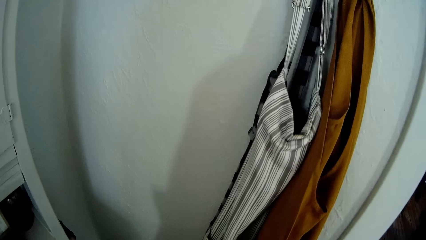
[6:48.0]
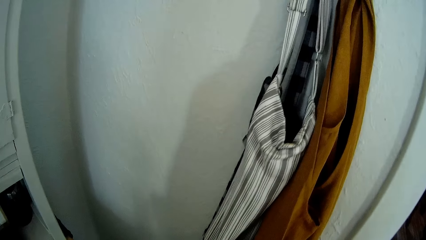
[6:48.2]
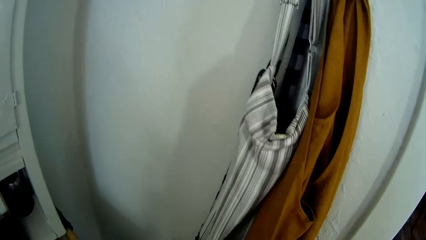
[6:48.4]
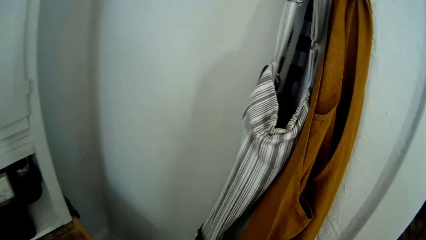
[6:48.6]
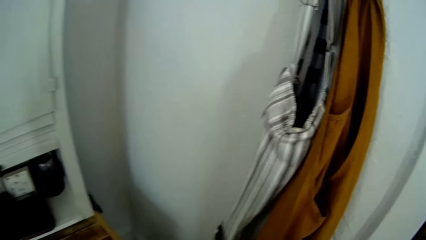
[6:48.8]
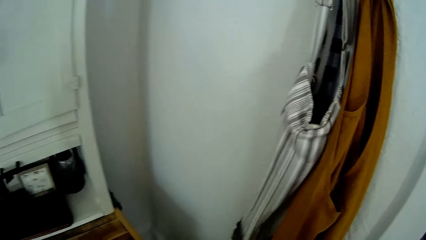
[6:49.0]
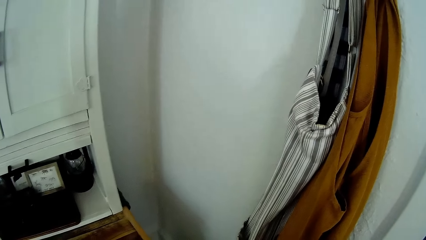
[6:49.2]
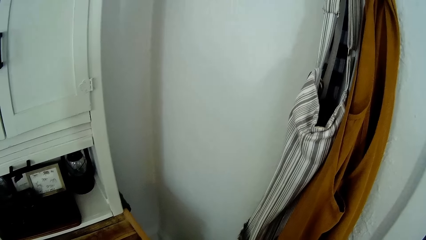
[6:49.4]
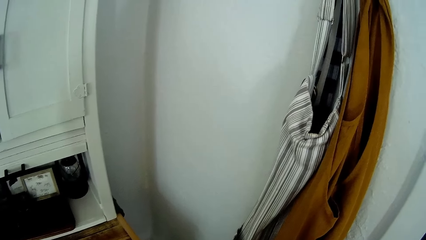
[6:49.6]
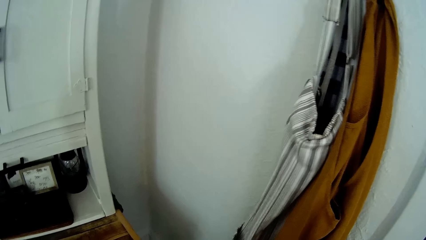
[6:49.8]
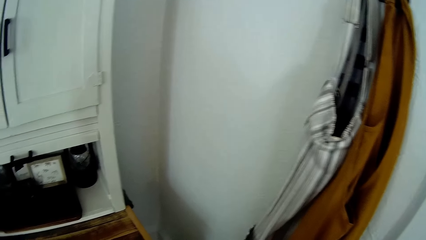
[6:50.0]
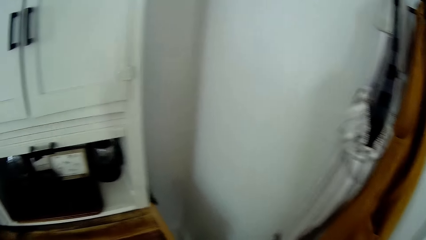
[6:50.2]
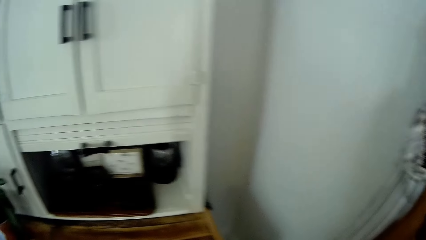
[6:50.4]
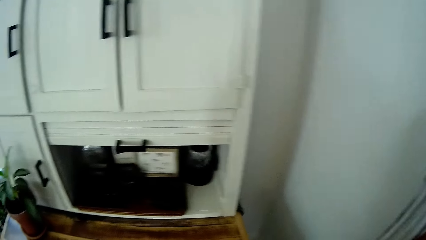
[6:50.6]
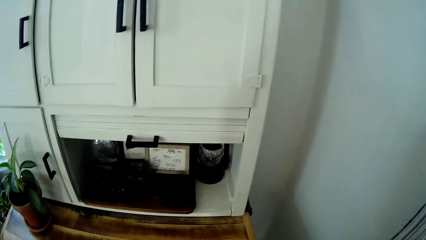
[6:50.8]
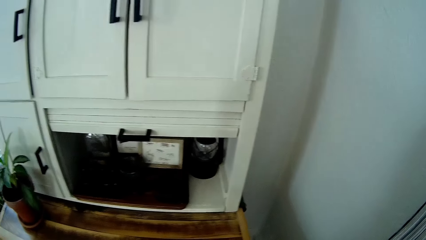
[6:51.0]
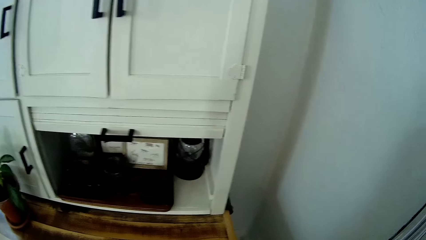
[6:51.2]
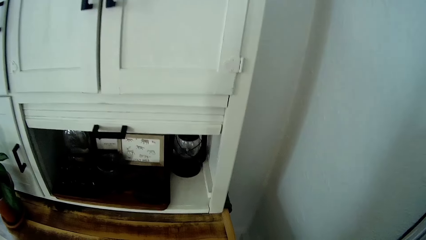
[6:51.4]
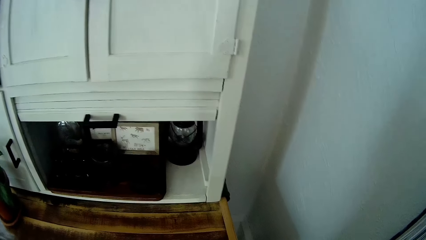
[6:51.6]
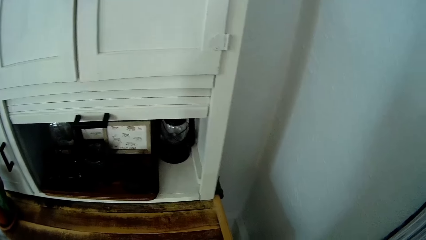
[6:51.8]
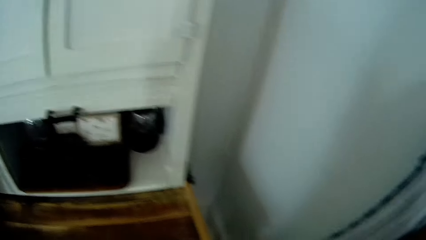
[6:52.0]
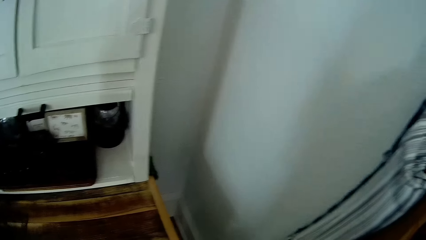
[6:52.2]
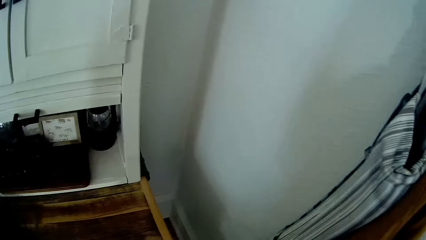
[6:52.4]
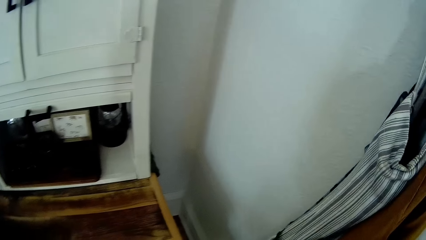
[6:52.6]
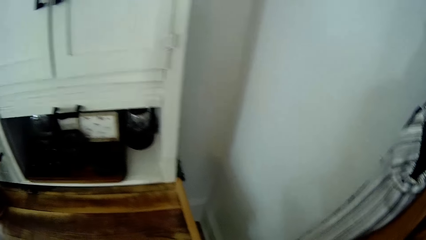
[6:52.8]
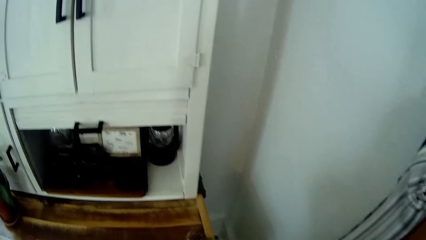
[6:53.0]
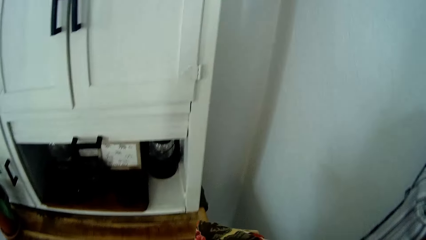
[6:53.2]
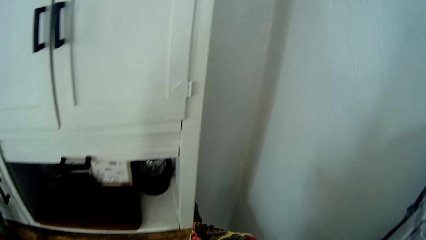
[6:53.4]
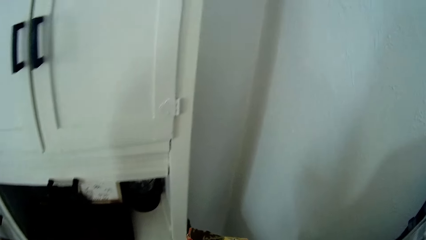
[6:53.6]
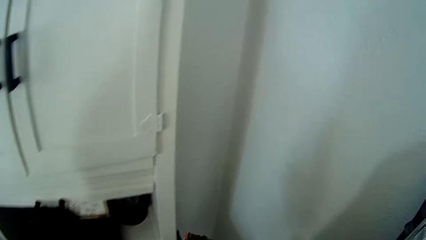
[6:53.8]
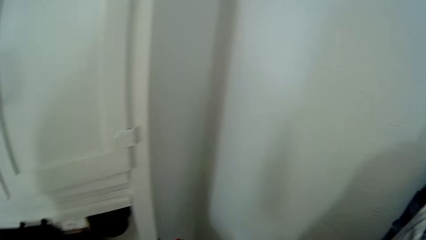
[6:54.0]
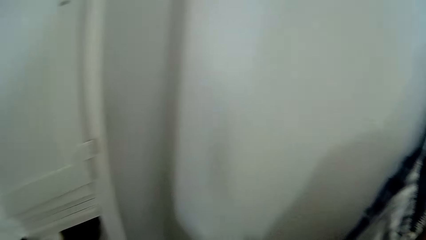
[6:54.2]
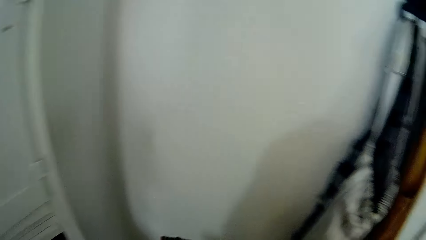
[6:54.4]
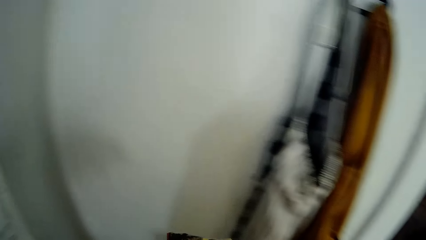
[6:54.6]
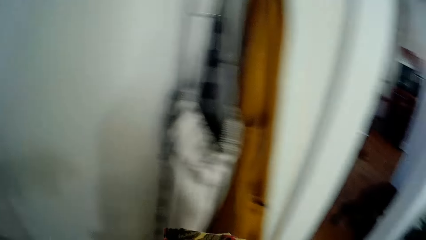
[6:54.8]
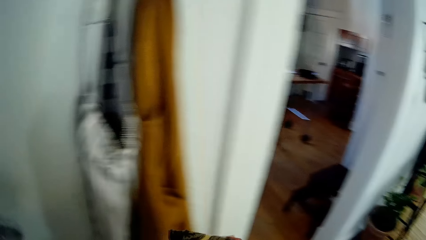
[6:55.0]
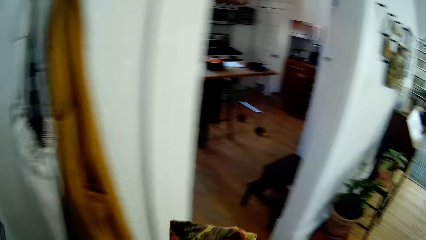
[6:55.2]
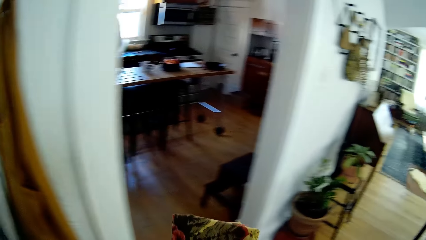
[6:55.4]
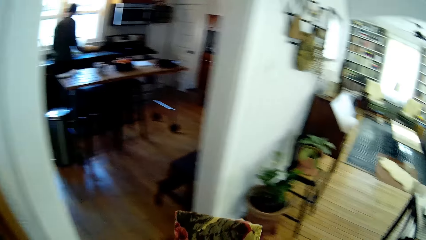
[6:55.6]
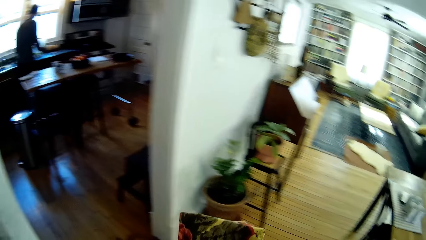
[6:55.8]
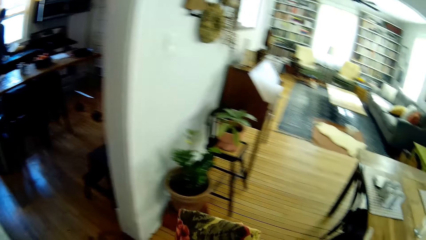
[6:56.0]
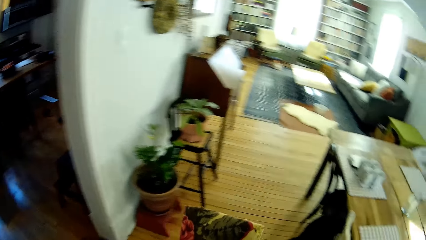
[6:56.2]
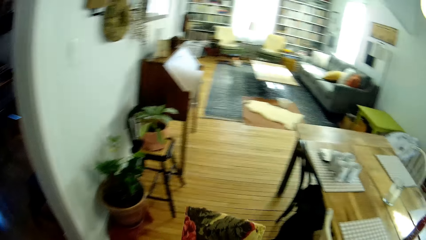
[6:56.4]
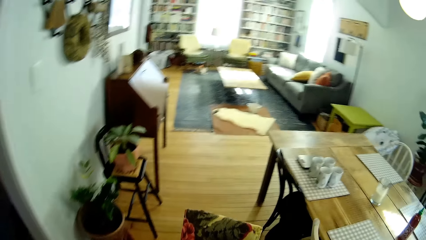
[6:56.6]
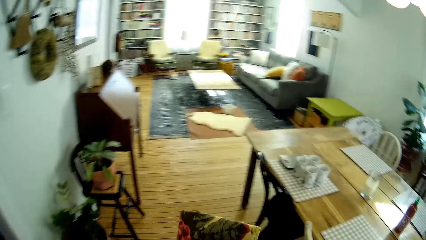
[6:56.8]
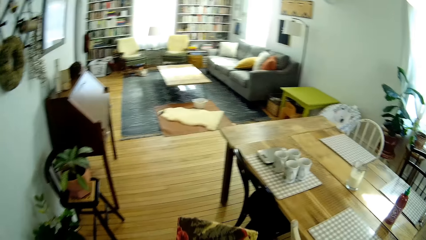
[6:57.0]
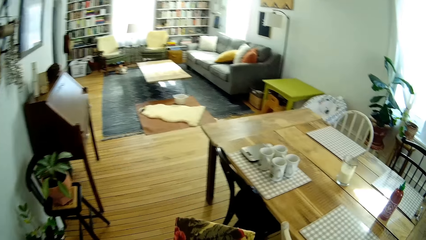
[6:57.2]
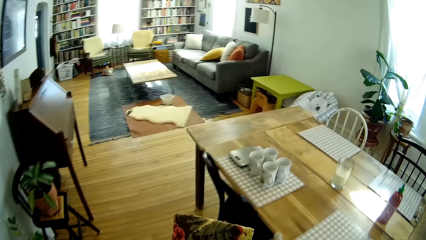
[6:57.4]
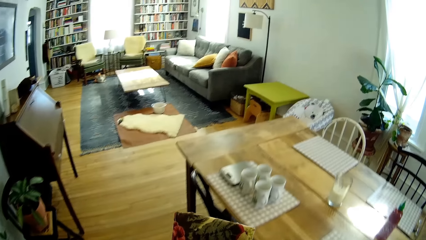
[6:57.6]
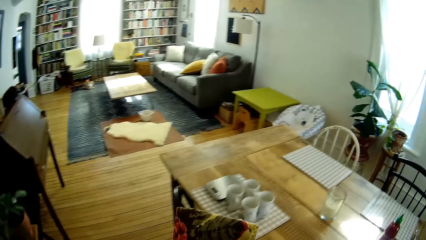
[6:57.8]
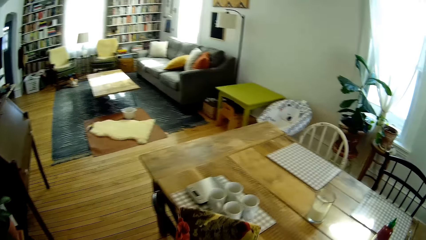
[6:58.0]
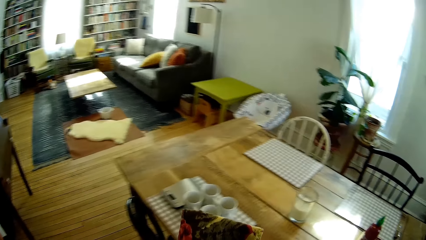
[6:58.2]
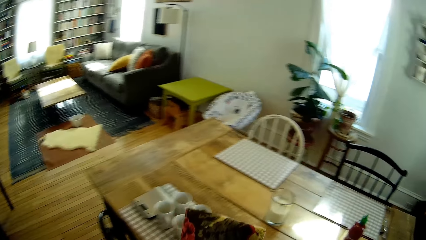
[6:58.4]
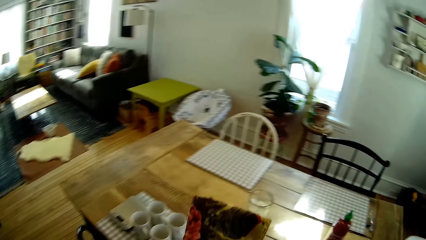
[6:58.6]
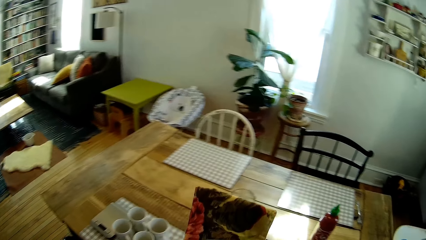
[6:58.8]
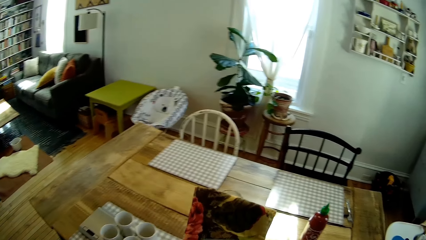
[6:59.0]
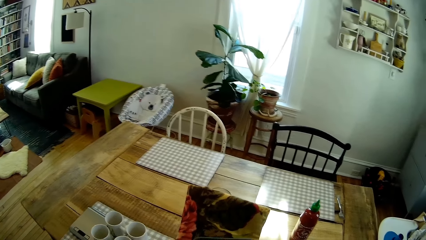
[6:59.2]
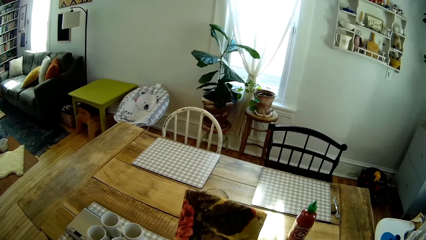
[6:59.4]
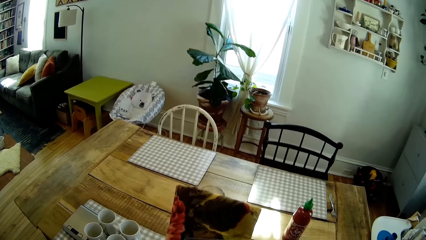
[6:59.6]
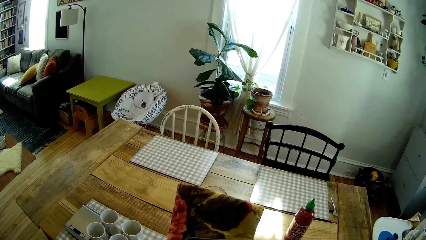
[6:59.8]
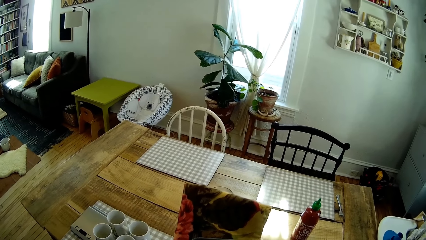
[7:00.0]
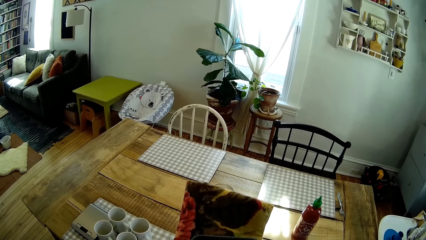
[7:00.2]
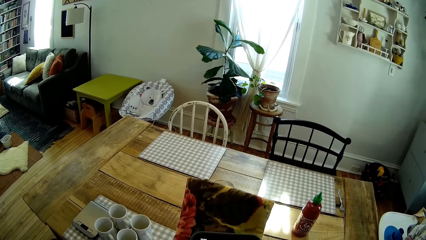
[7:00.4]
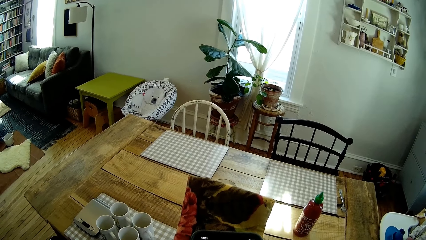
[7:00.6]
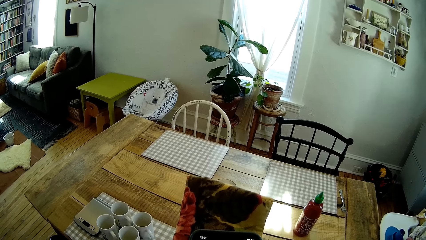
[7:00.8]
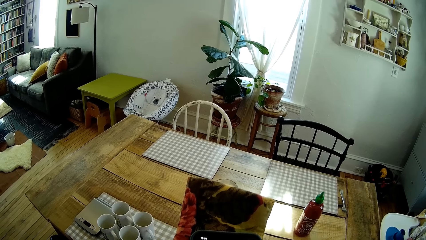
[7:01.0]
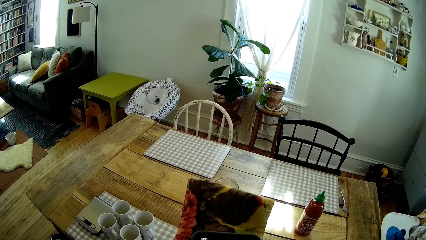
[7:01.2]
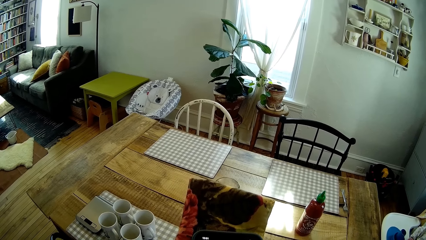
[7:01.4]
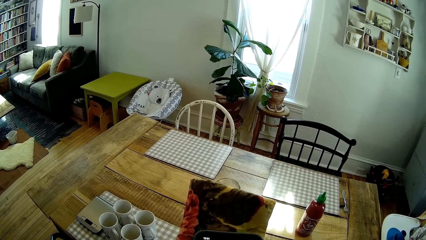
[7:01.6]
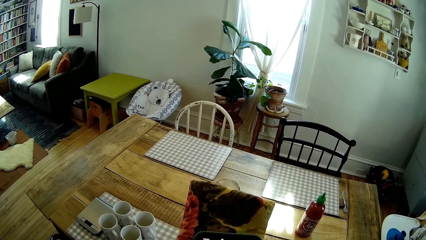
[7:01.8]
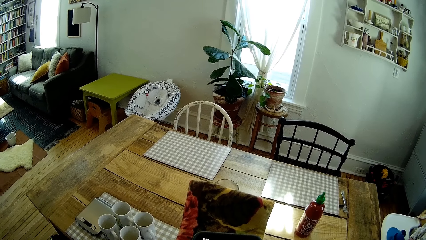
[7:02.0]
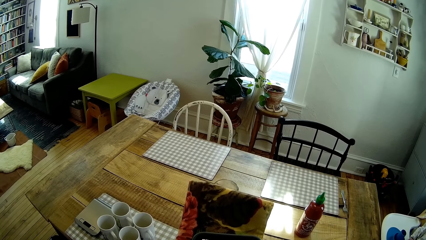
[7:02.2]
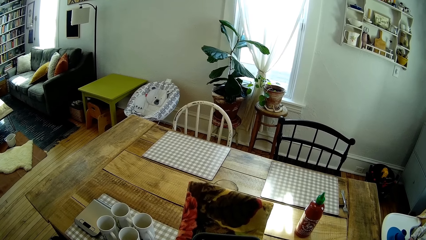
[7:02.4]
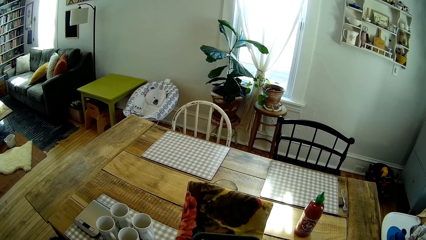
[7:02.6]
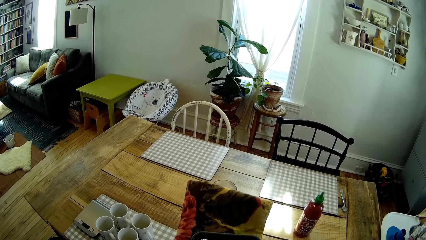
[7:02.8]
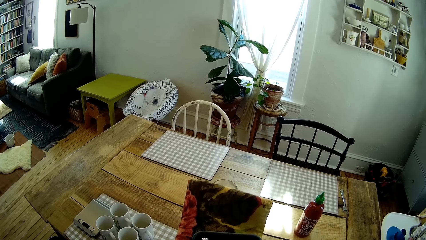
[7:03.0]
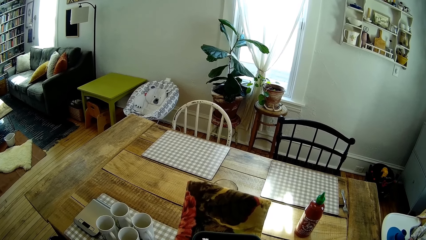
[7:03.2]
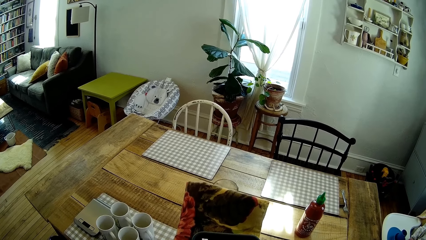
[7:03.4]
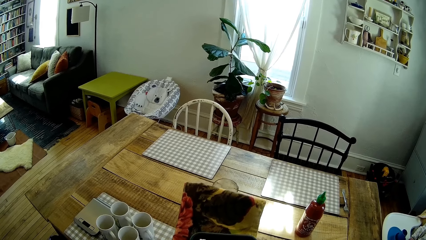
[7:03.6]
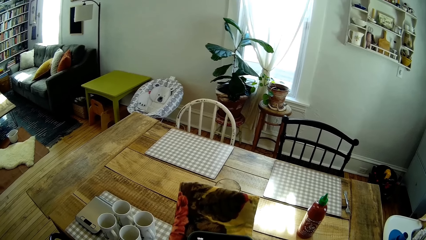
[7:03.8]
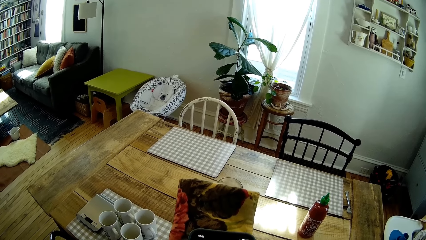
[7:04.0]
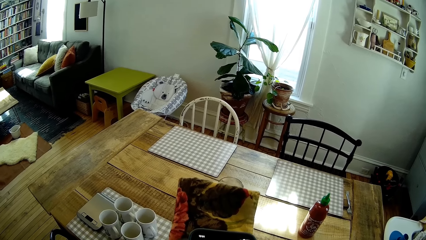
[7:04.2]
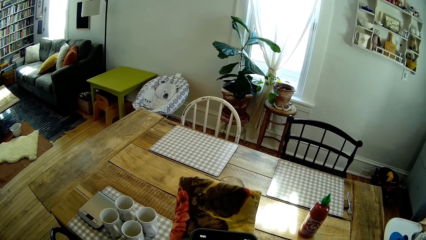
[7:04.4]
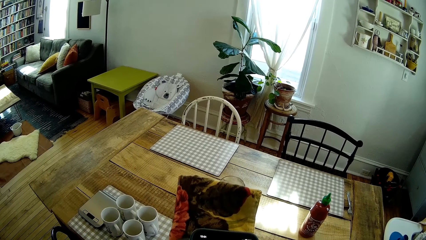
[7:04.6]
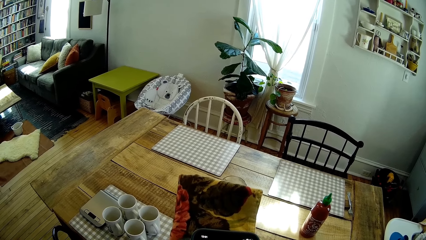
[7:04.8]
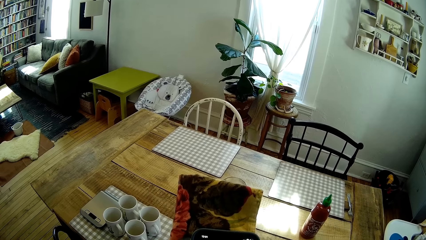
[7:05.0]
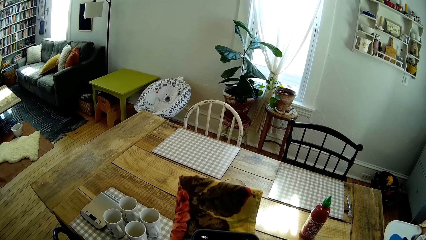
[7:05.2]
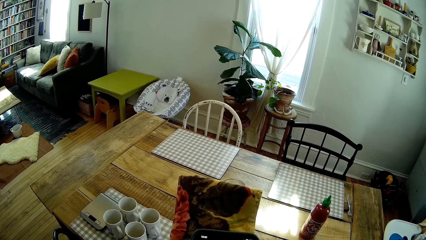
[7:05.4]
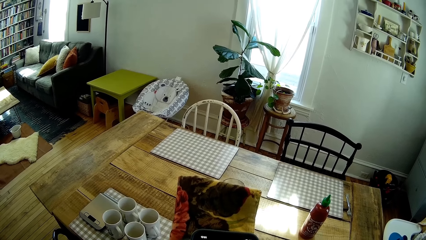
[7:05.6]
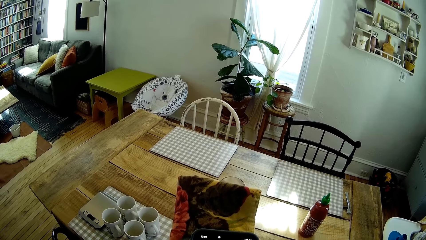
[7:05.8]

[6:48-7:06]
The camera wearer holds a bag in her right hand. She moves towards the table. She stares at the bag in her right hand. She dials the phone.
